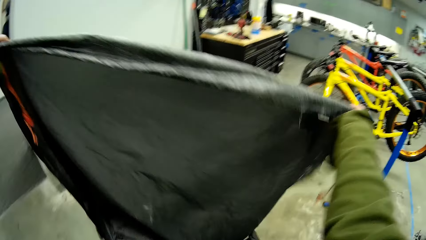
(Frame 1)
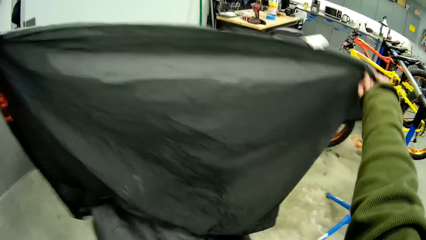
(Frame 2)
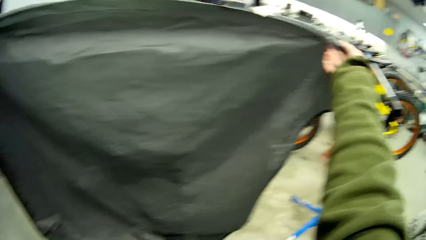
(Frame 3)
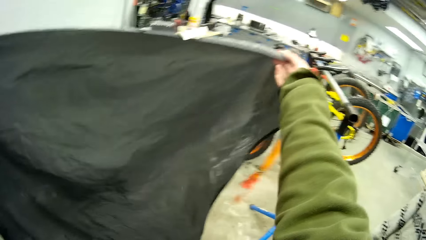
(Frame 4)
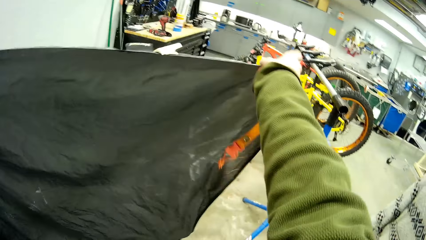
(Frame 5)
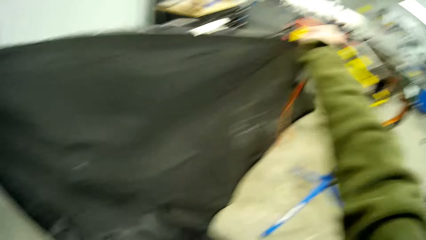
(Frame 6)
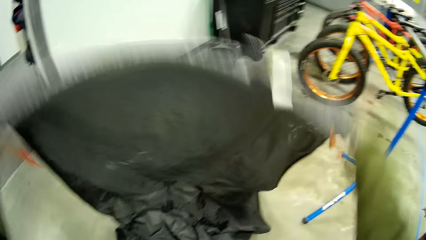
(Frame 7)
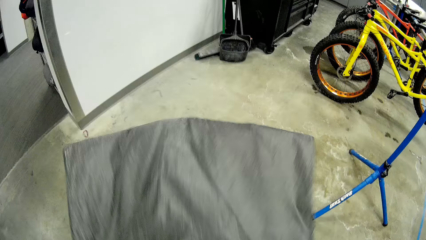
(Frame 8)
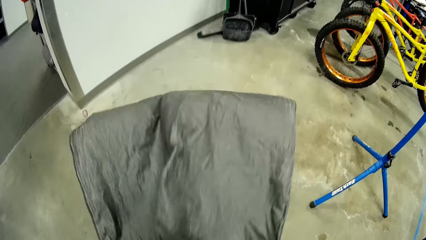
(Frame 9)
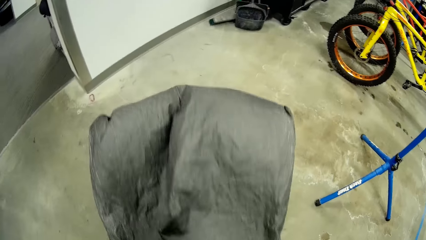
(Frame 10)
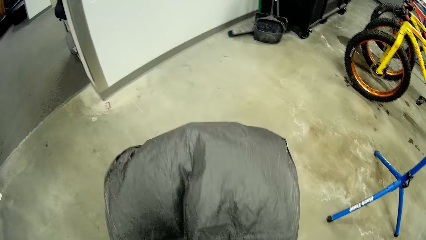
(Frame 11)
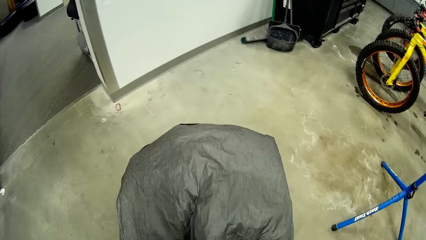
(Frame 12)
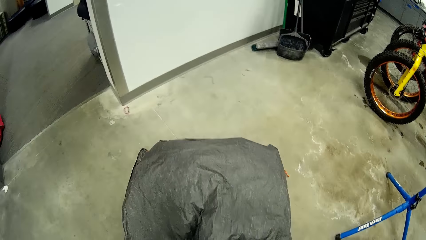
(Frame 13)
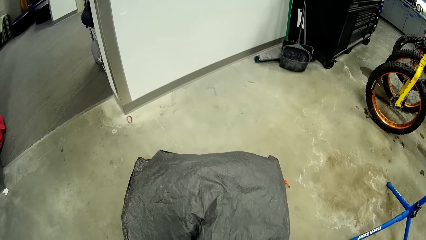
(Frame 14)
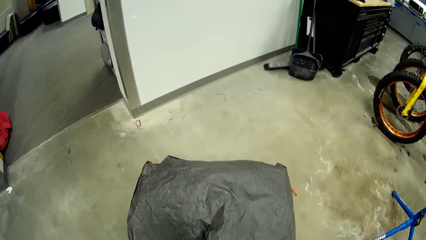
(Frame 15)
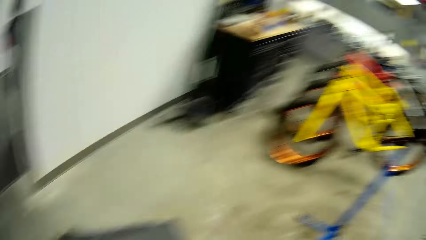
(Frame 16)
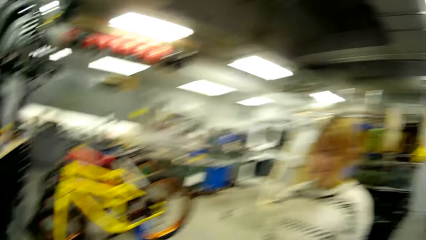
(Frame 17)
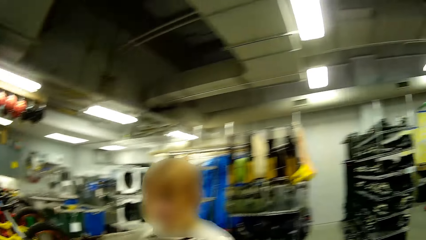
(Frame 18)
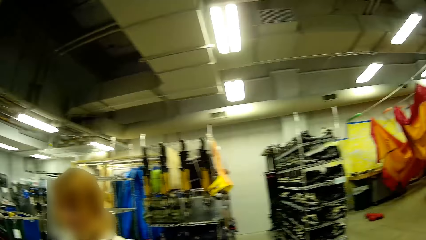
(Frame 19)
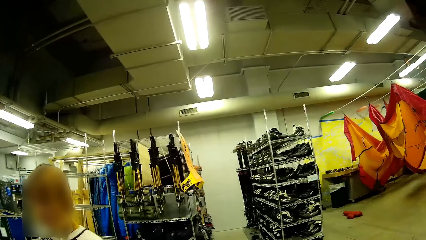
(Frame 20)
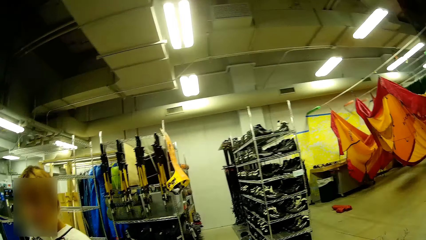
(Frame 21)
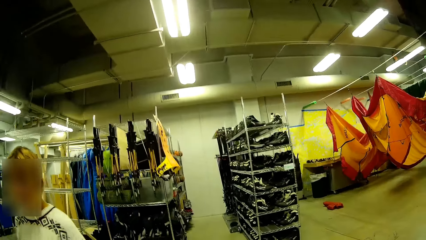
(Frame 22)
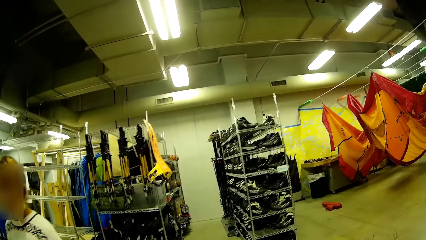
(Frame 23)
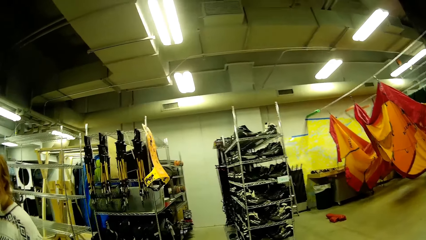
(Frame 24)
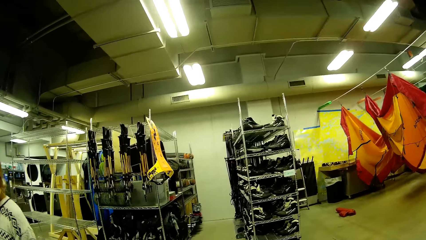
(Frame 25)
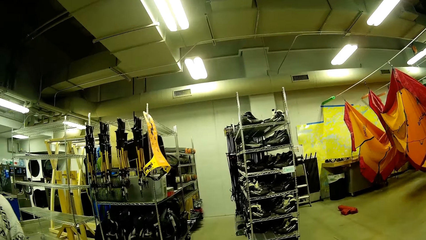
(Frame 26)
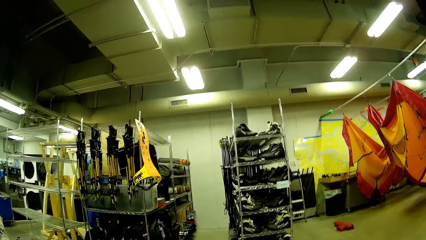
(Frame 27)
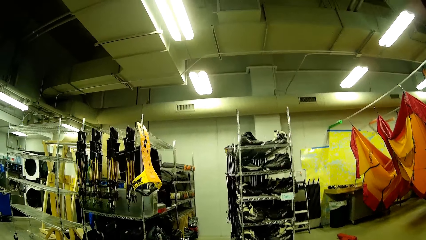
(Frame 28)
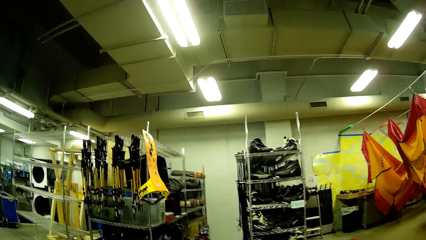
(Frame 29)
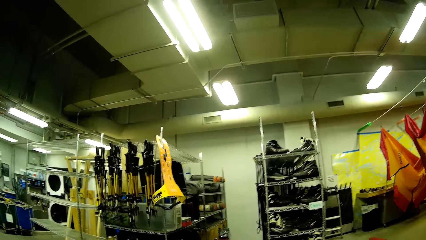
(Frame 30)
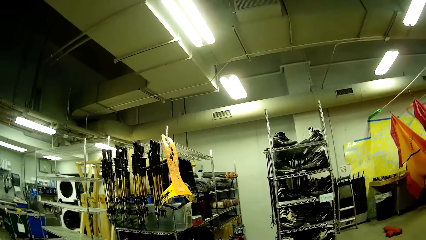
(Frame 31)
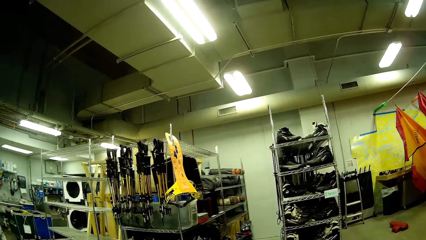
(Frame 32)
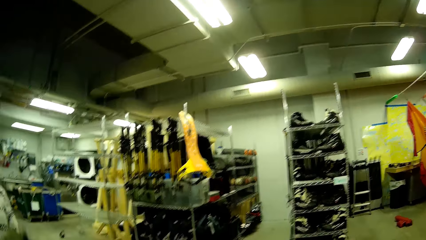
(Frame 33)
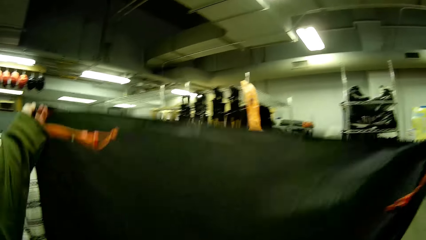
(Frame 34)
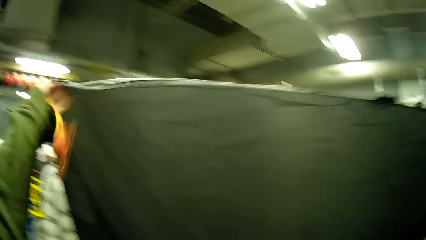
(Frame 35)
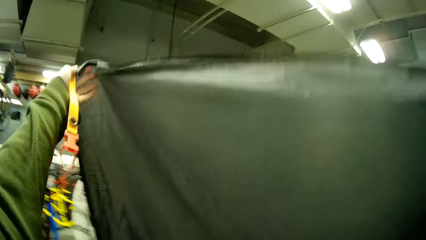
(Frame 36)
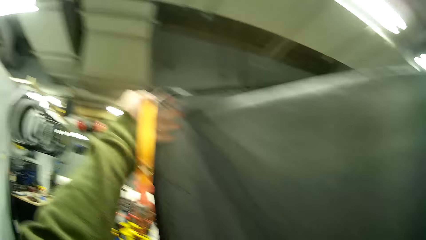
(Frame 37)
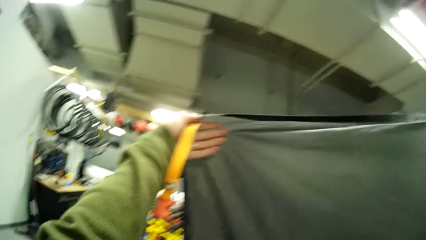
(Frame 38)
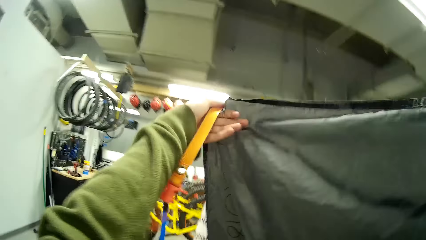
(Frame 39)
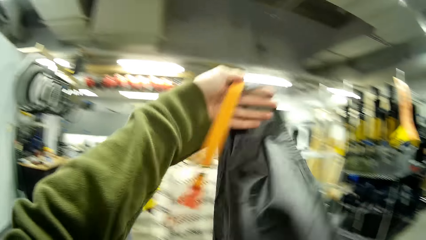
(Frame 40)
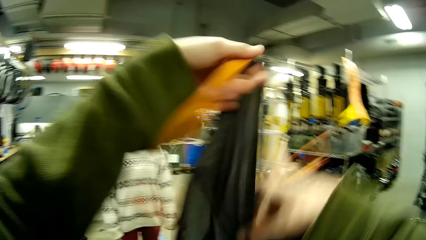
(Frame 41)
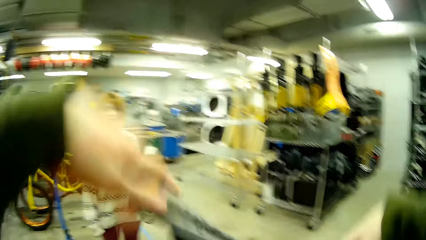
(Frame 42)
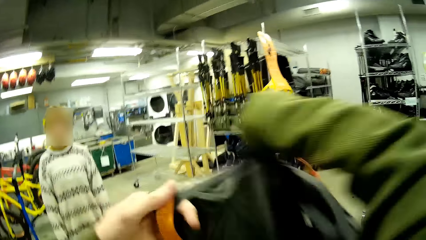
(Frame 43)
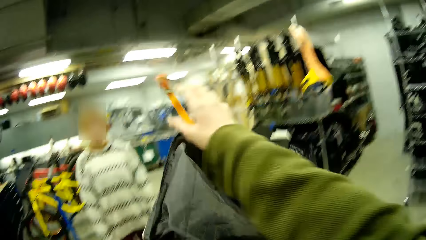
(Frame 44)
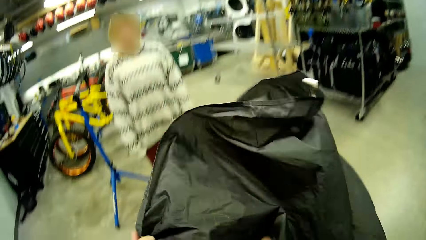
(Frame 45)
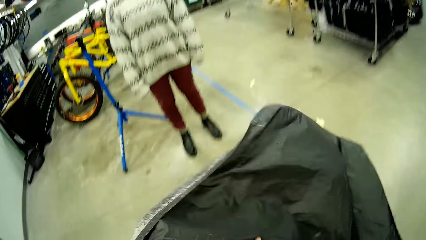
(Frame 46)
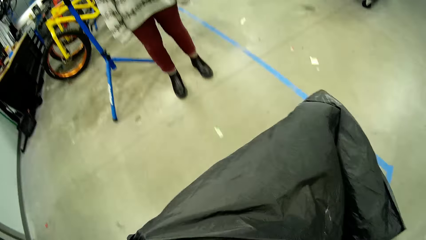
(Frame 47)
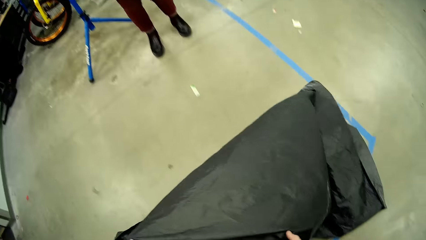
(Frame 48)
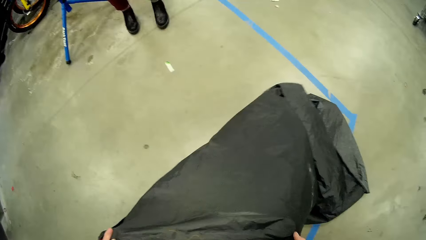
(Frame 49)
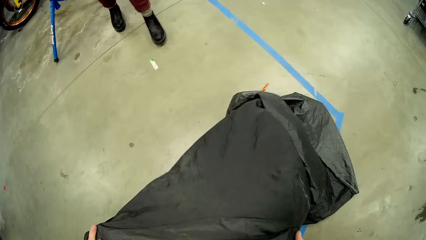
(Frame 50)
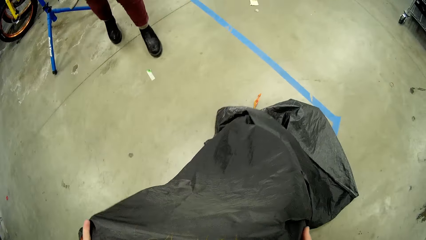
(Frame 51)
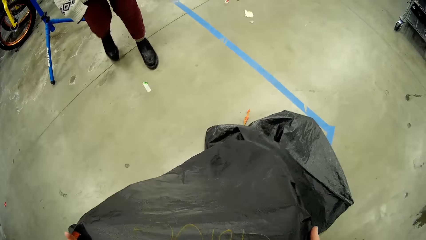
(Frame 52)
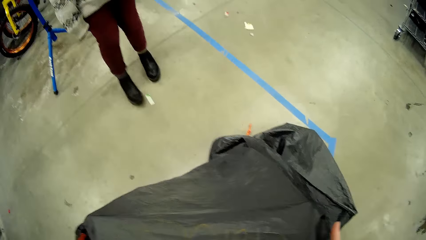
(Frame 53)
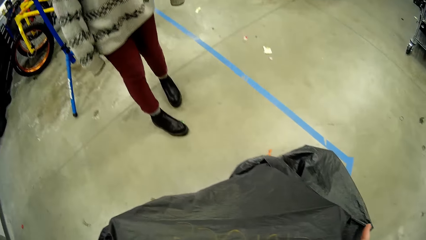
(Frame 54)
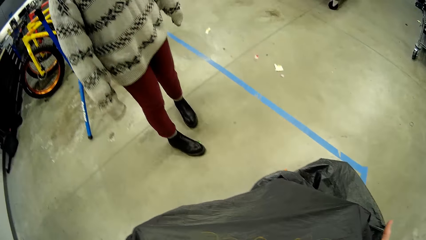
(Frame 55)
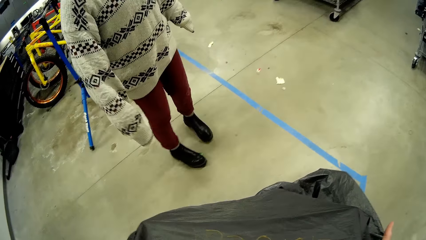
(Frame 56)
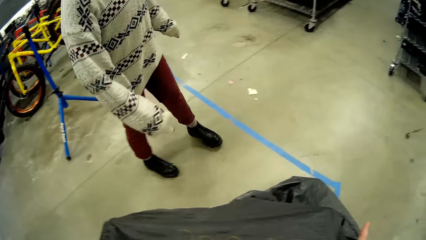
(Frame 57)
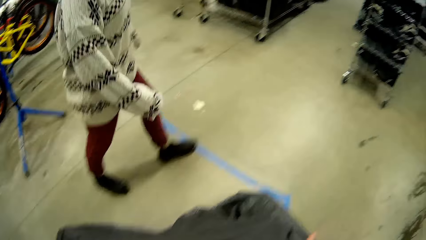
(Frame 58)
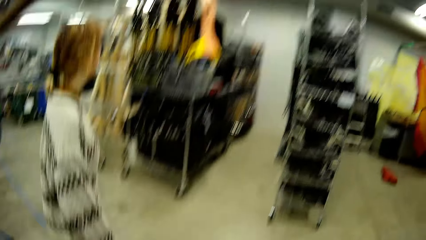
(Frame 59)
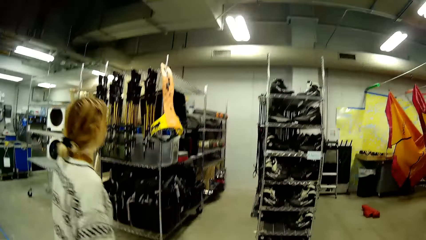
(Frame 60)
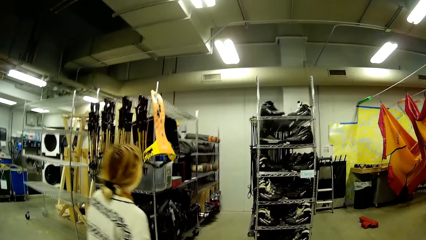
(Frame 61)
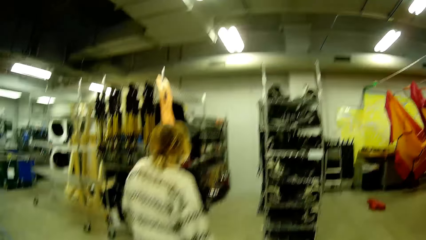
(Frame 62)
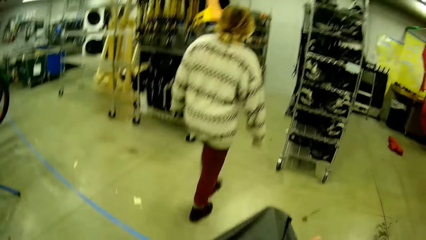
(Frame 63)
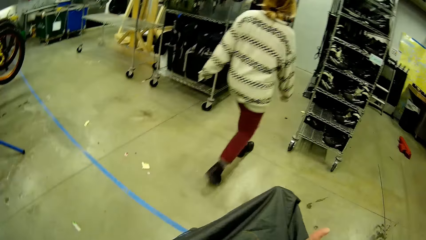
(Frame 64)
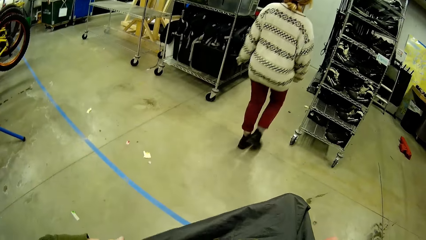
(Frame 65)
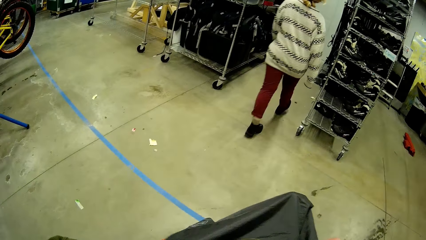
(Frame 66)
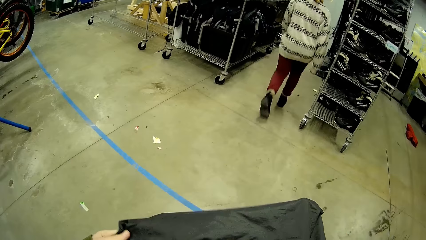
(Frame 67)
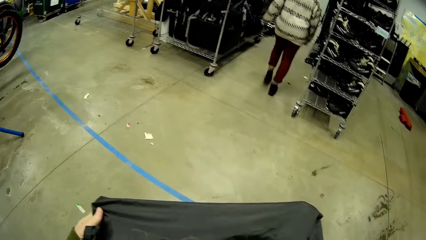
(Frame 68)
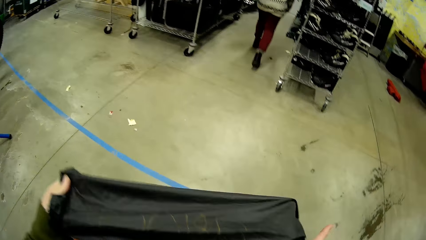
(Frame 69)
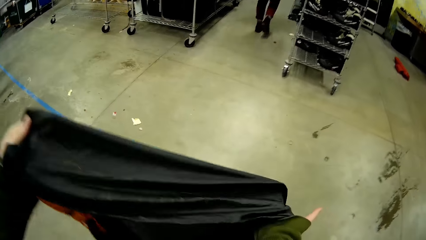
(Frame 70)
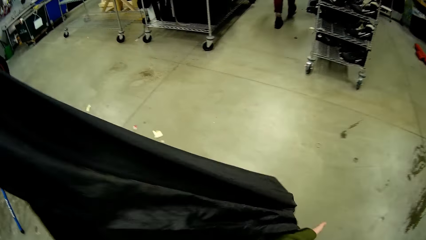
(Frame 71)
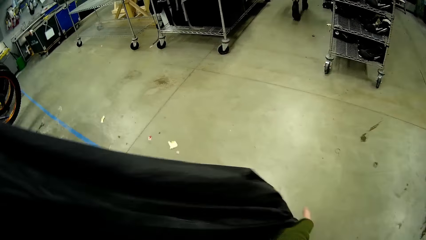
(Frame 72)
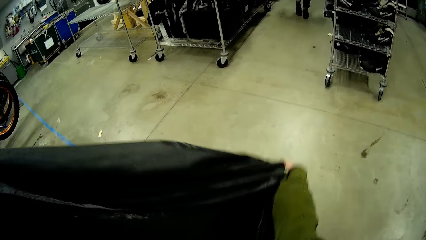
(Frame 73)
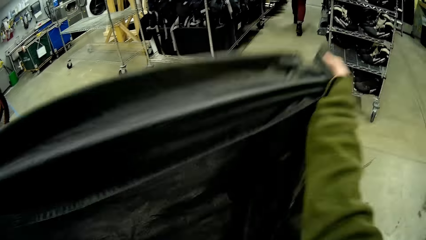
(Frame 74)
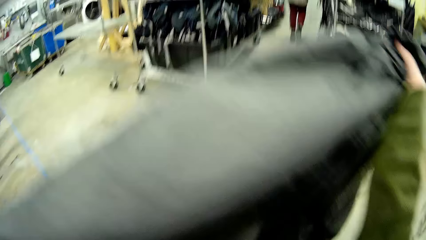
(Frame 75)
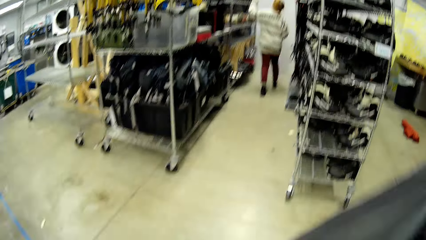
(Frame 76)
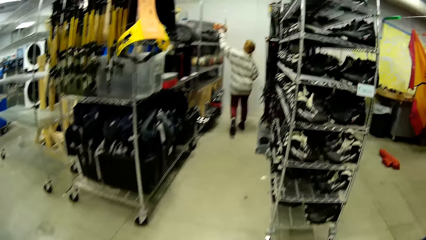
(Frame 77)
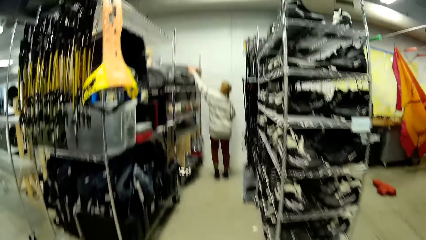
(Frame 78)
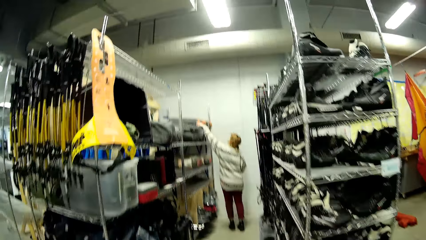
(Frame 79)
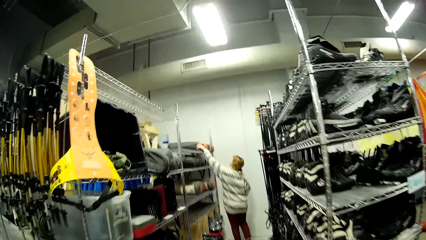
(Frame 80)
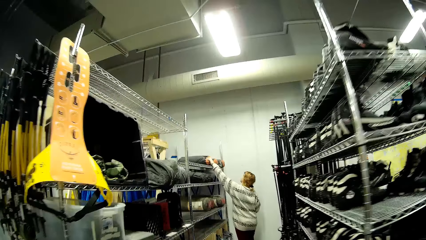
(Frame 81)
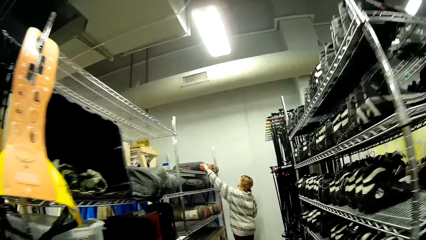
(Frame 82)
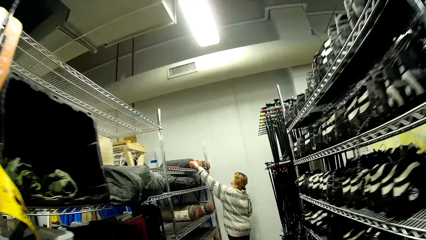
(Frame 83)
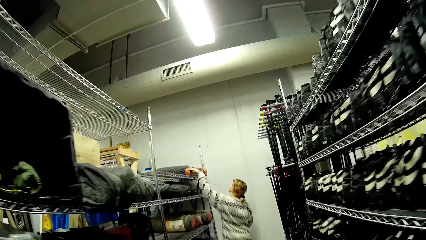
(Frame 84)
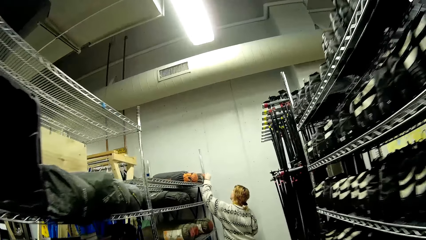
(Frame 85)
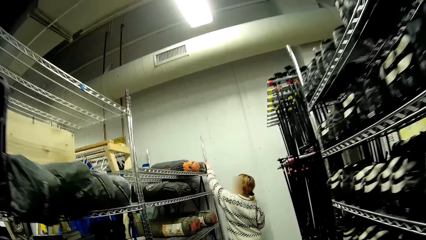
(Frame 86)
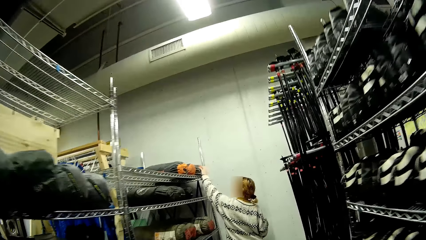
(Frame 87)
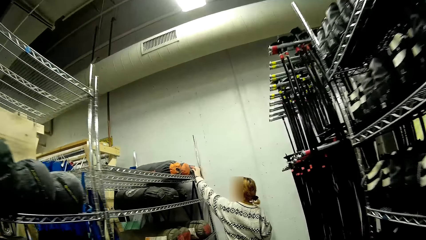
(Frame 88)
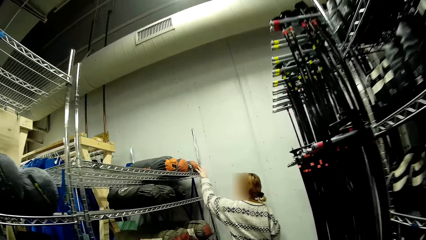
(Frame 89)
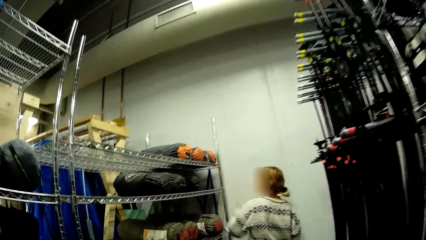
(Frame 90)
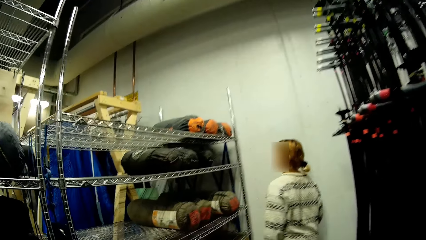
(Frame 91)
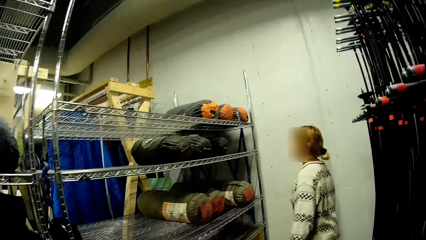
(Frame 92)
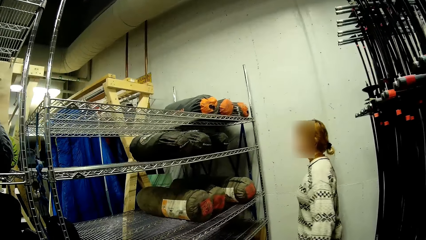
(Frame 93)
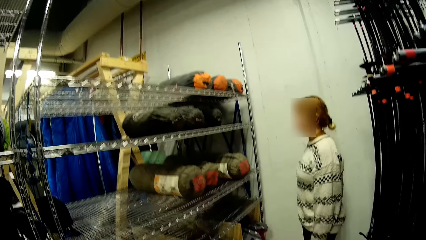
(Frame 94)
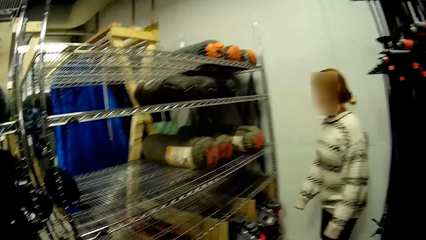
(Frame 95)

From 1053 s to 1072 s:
The camera wearer straightens the fabric or tent in the room. They dialogue with a person. The person stares in the room. The camera wearer straightens the fabric in the room. The person walks in the room. The camera wearer straightens the fabric in the room. The person touches the tent on the shelf. The camera wearer walks around the store. The person moves something on the metal rack.
